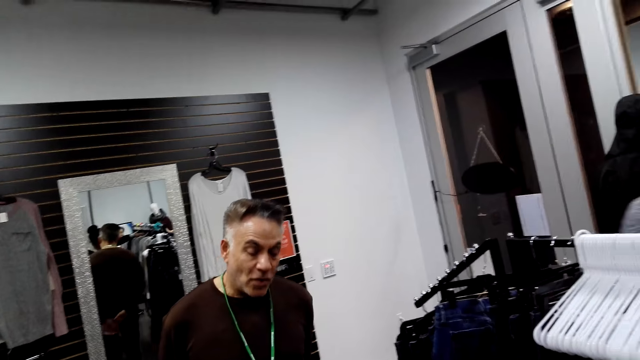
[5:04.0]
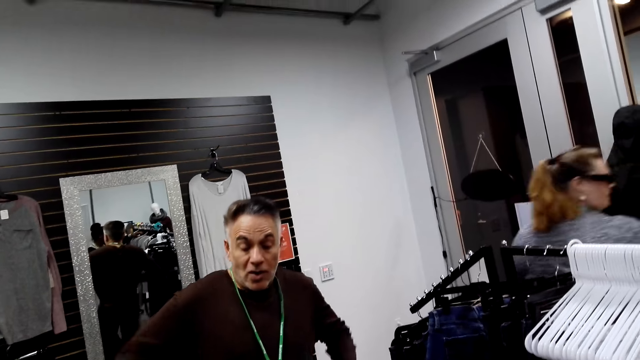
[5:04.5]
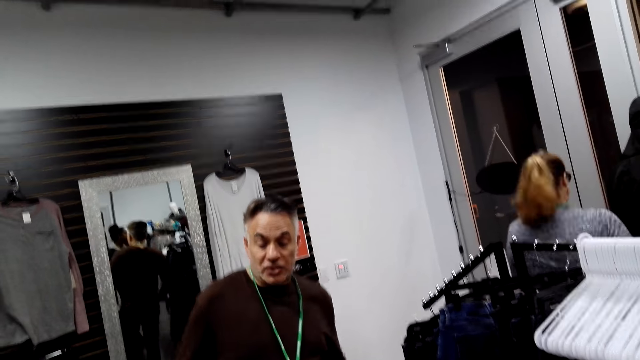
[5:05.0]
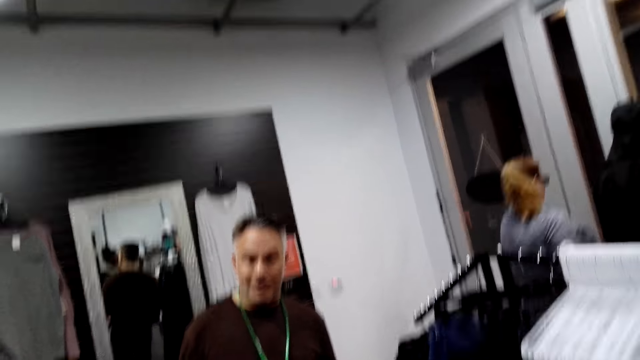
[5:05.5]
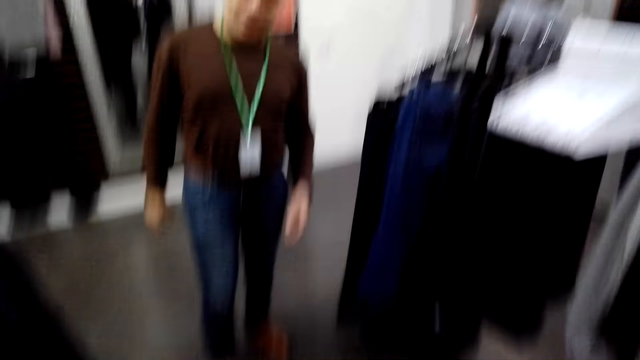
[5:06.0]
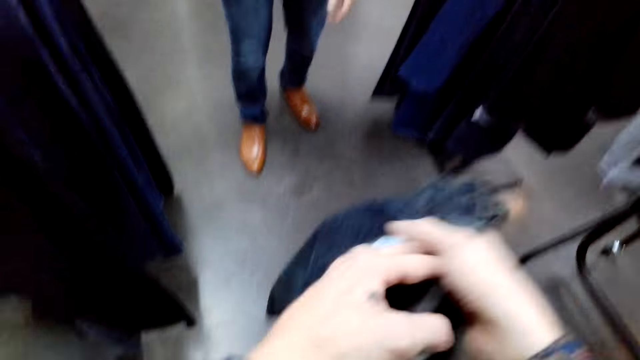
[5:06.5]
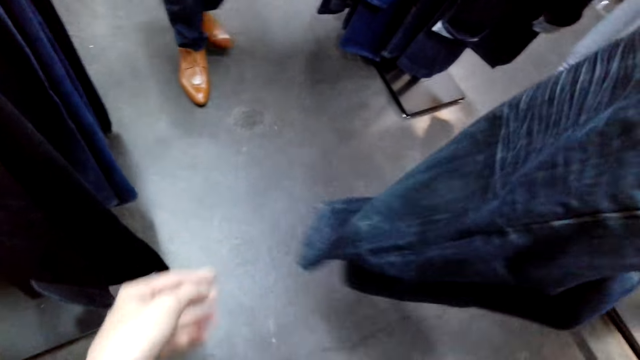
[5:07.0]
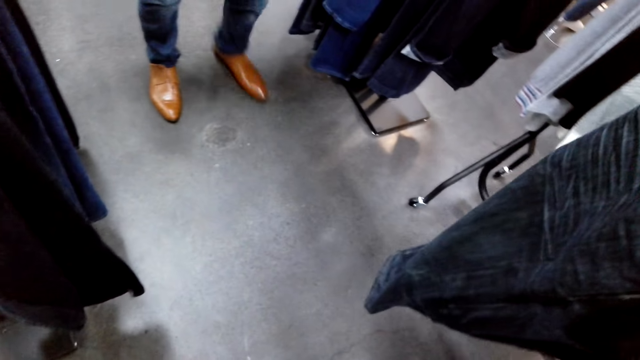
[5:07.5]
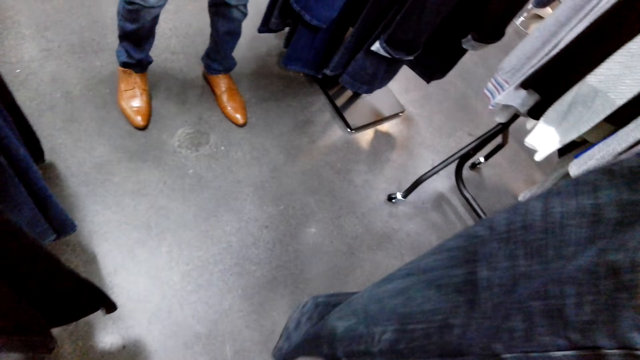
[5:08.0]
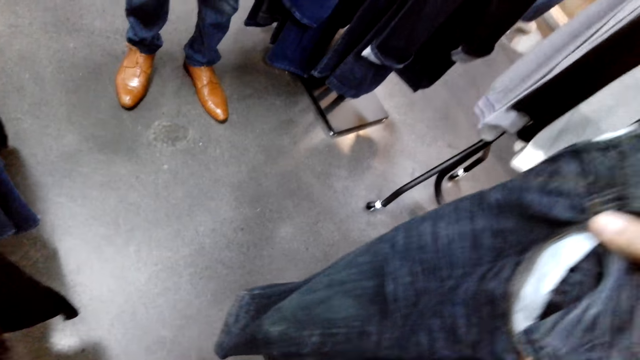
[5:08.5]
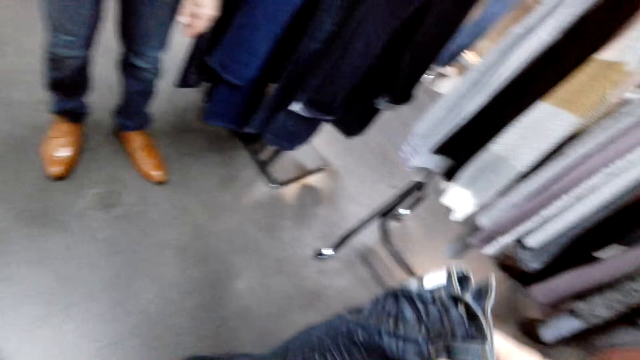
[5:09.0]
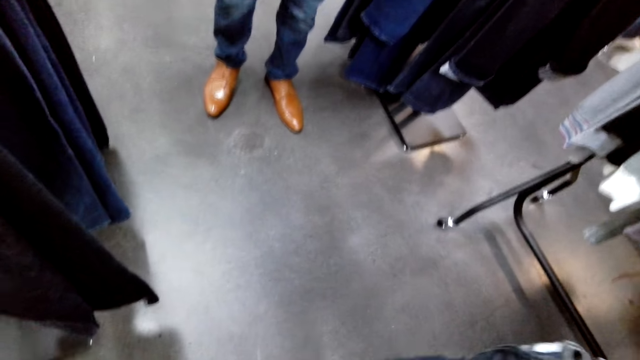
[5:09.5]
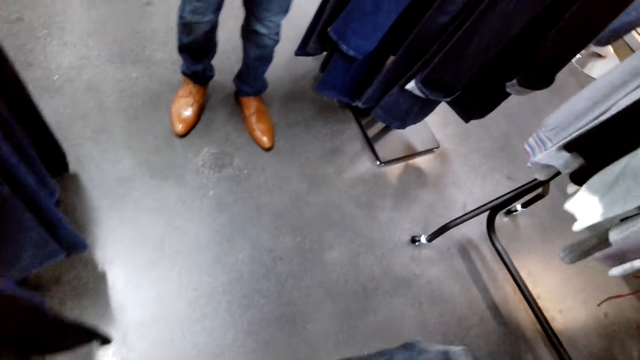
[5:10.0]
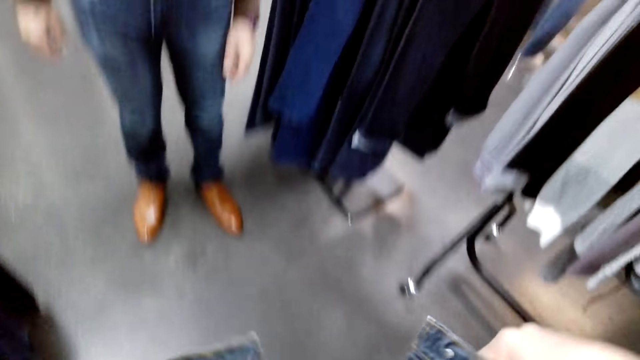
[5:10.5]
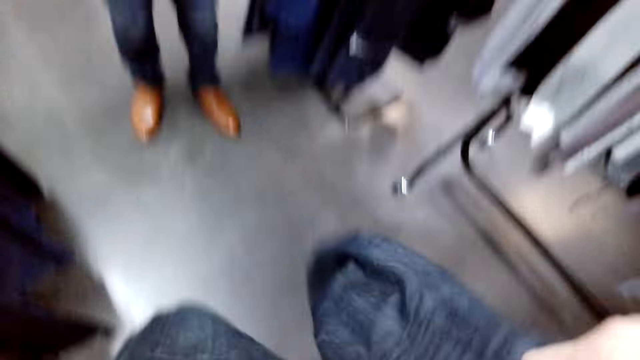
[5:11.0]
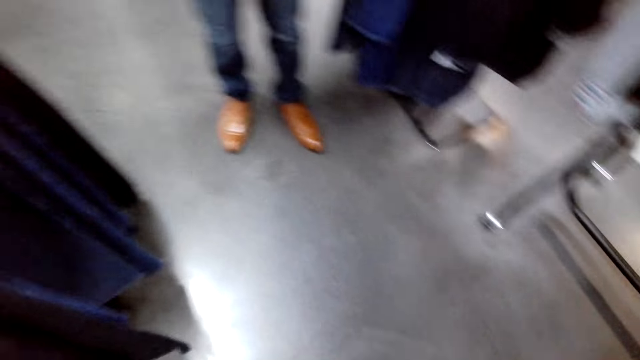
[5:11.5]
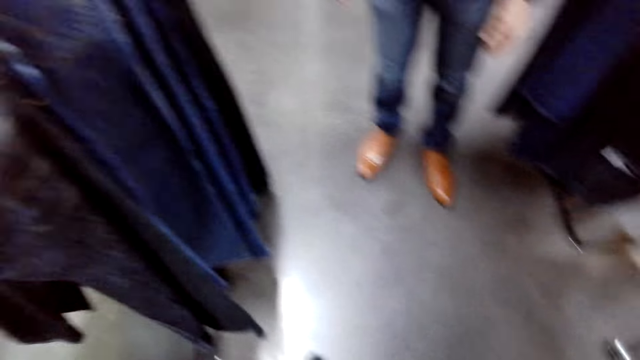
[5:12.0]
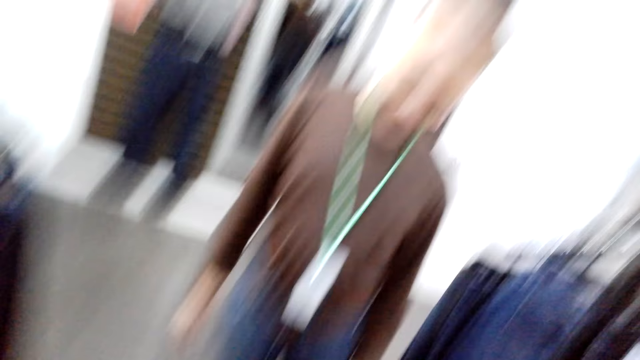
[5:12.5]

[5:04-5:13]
The camera wearer displays the jeans trouser. They hold the trouser. They converse with a man.

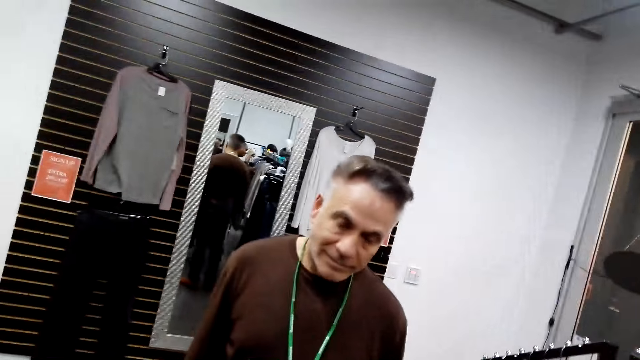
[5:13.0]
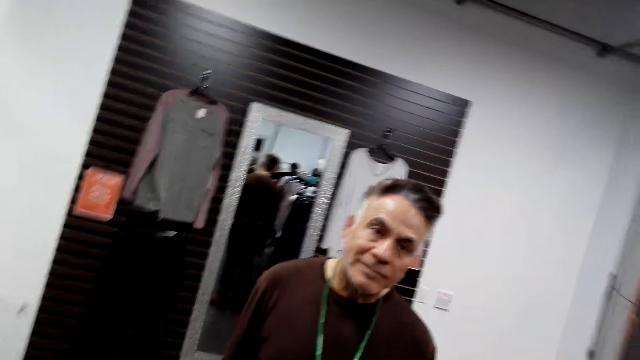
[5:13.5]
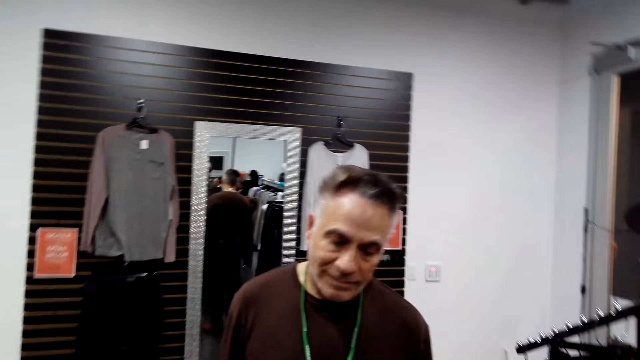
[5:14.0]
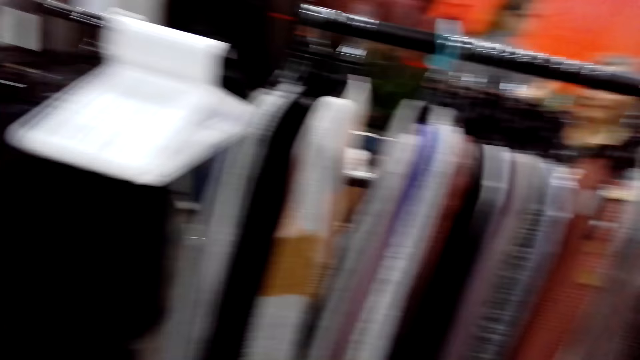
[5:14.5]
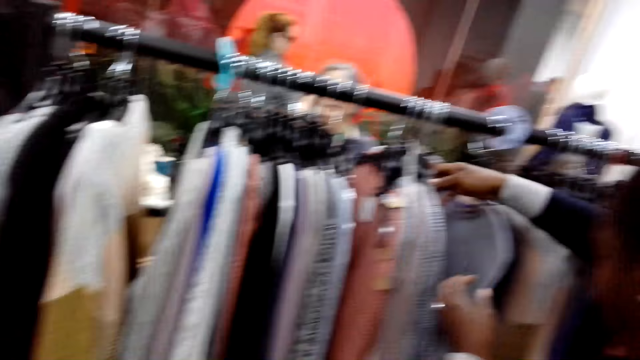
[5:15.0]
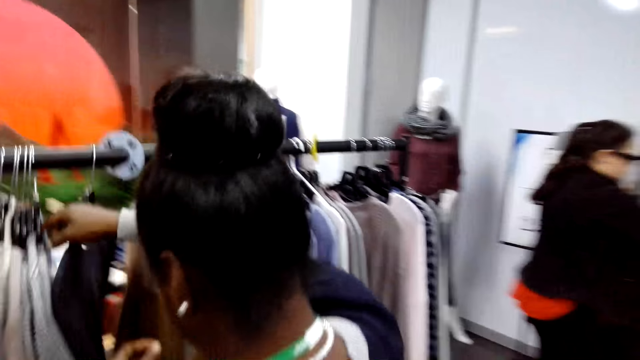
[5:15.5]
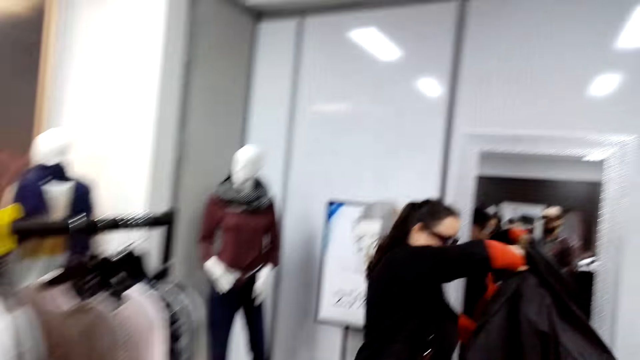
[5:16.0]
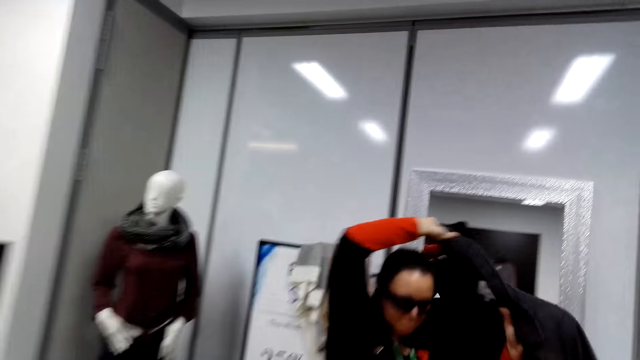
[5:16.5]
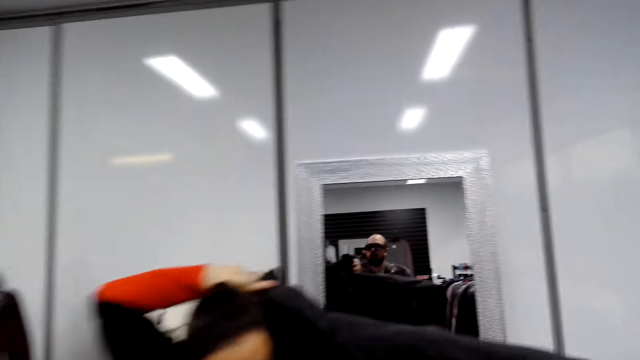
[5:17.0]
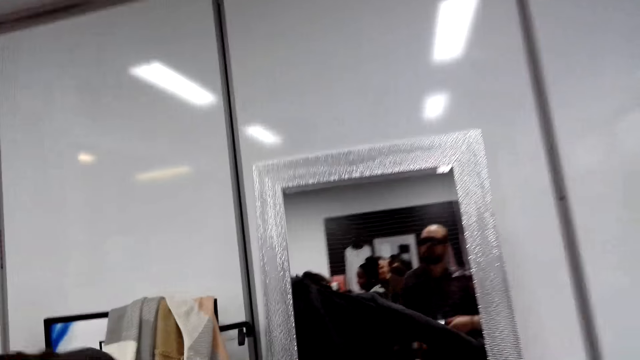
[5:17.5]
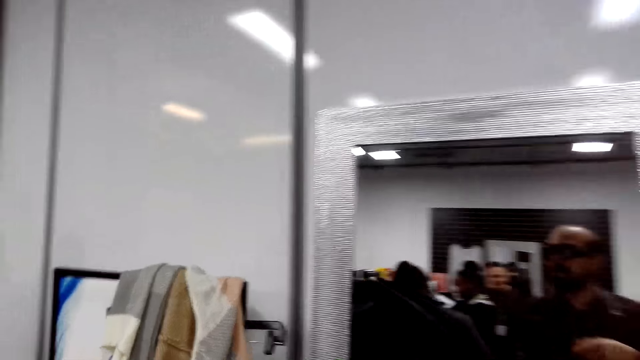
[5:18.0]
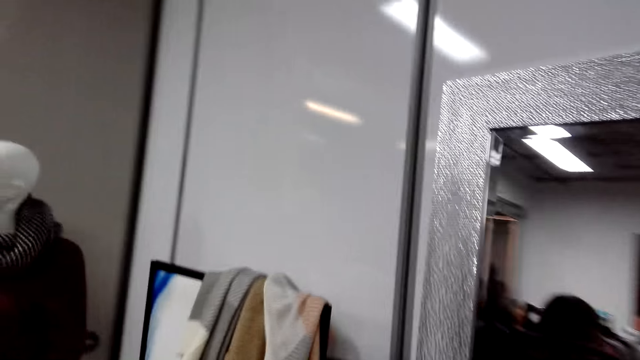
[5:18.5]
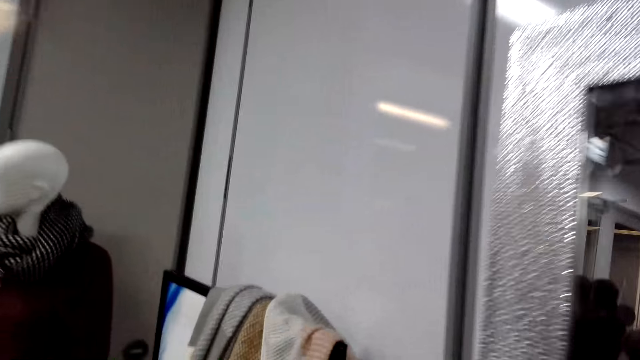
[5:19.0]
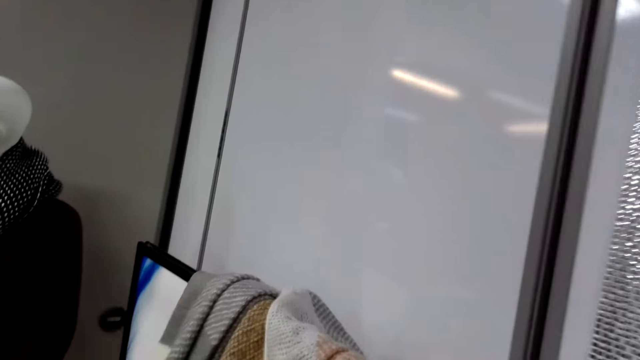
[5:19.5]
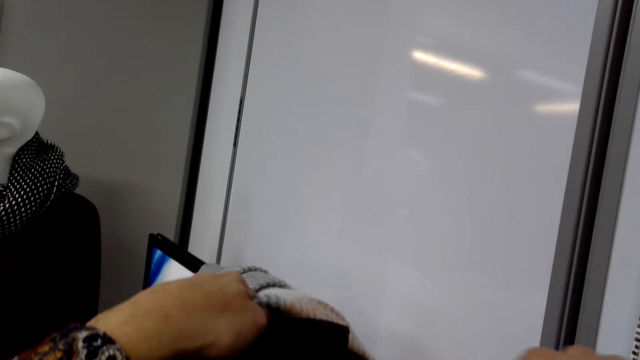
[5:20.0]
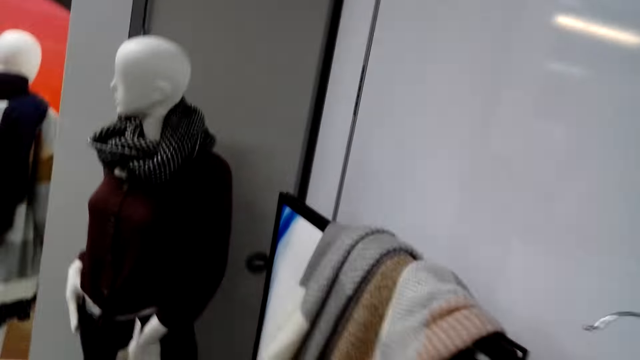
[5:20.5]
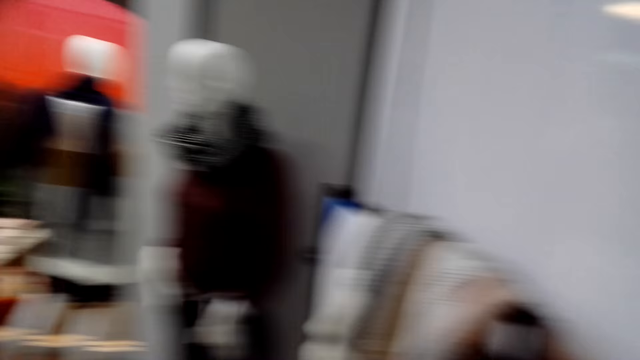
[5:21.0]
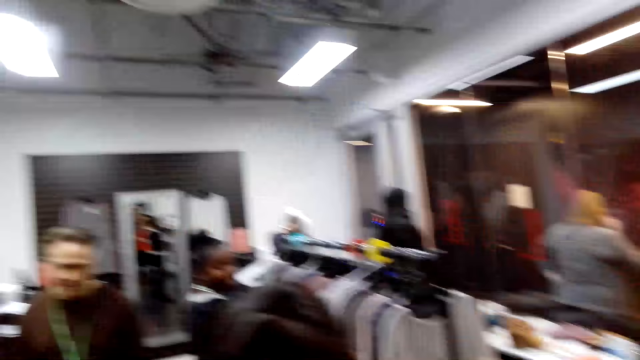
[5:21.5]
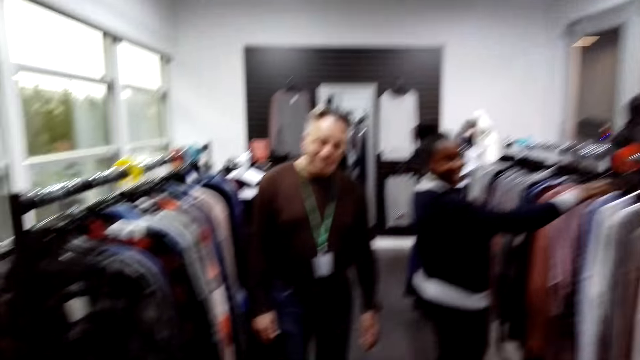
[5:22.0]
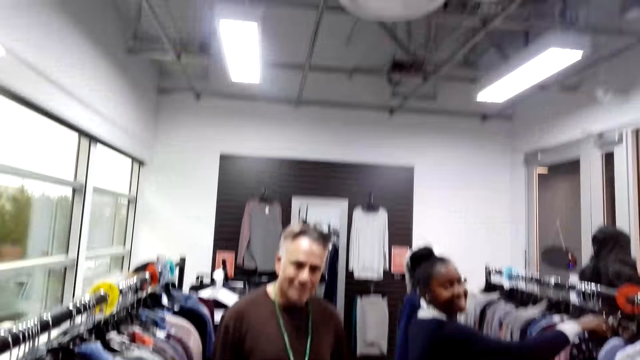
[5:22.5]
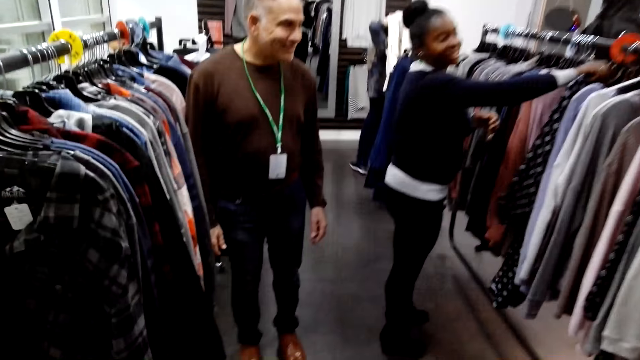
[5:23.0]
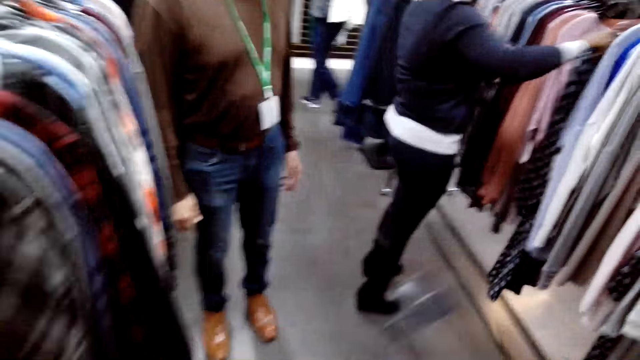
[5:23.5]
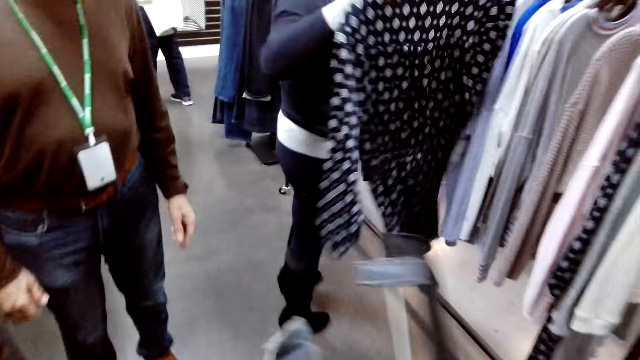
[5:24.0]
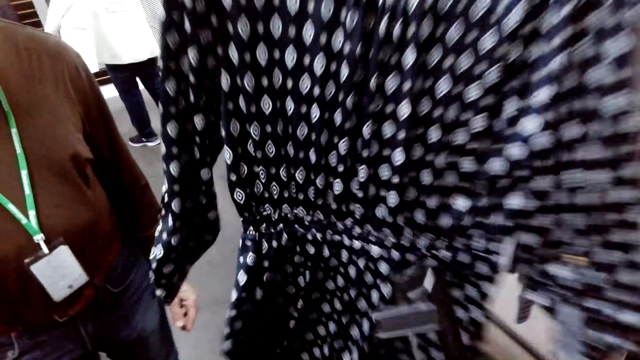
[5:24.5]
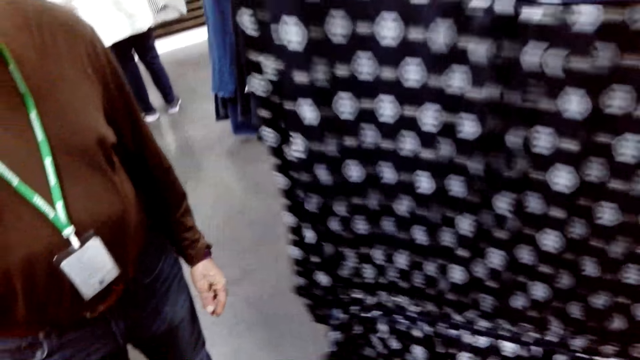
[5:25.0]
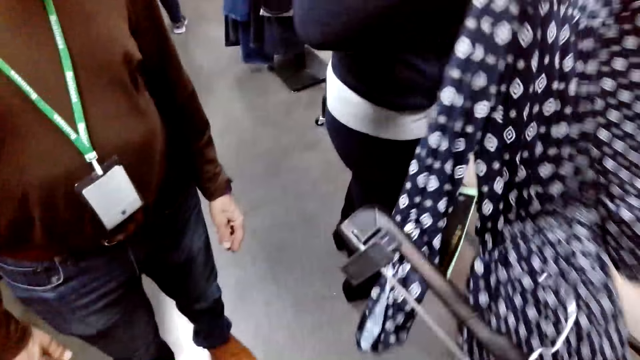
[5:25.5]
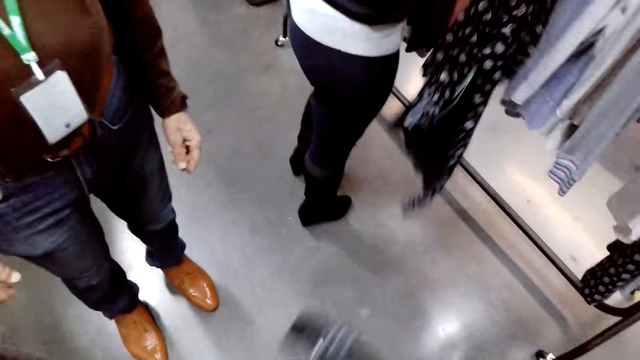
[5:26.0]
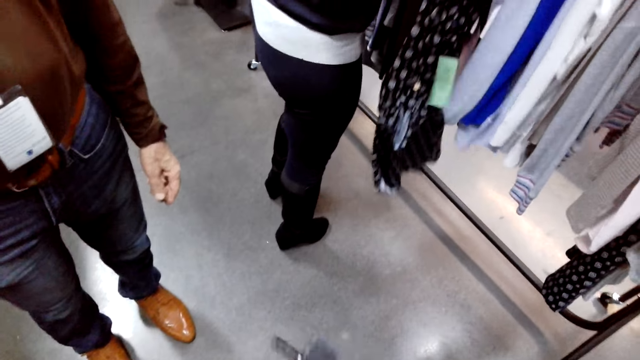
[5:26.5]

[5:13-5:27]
The camera wearer looks around the shop. They walk around the shop. A person selects the clothes from the cloth rack. A woman wears a jacket. The camera wearer converses with the woman. They walk around the shop, place a cloth on the stand and turn around the shop. A man converses with the camera wearer. Another woman shows the camera wearer a cloth.
